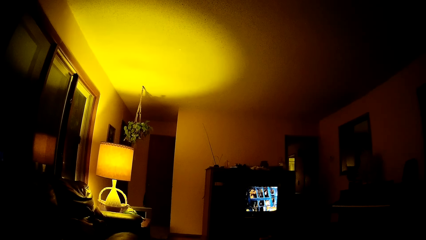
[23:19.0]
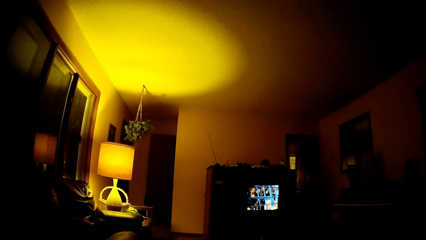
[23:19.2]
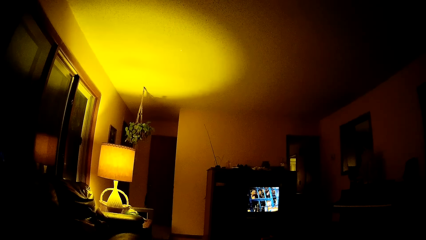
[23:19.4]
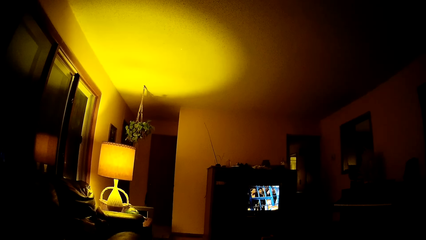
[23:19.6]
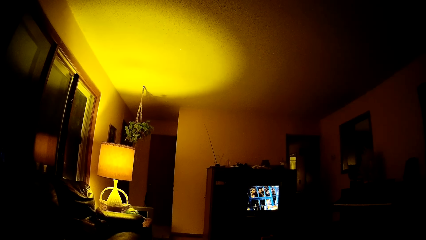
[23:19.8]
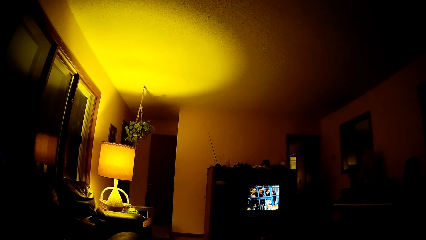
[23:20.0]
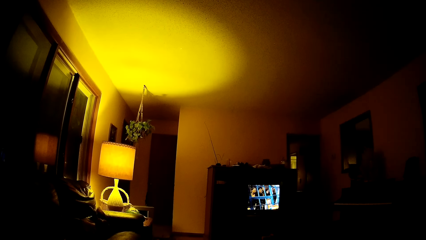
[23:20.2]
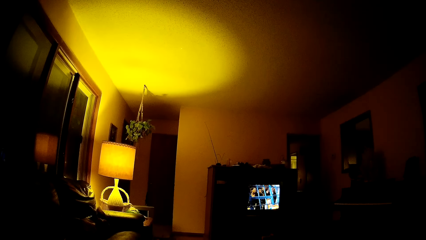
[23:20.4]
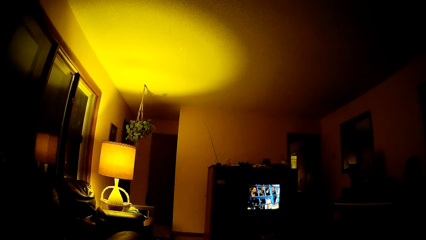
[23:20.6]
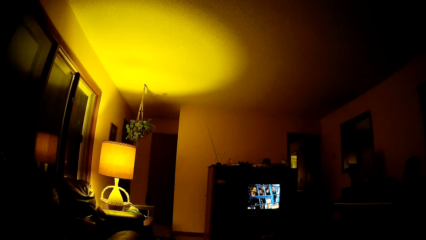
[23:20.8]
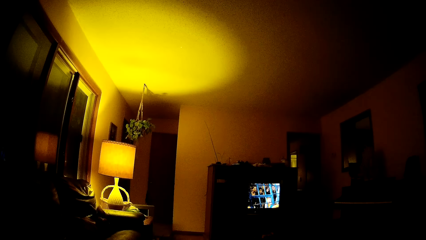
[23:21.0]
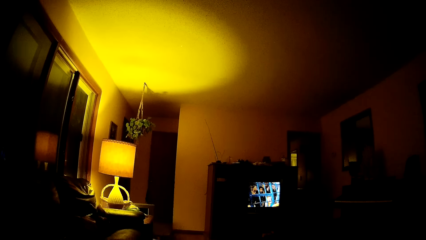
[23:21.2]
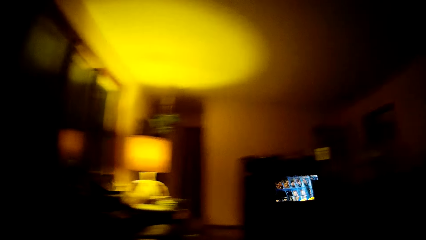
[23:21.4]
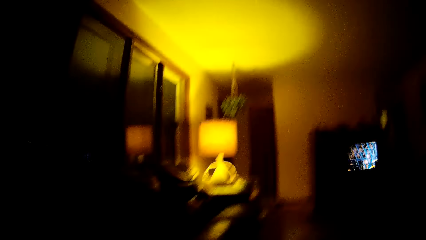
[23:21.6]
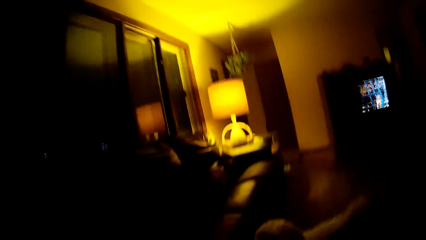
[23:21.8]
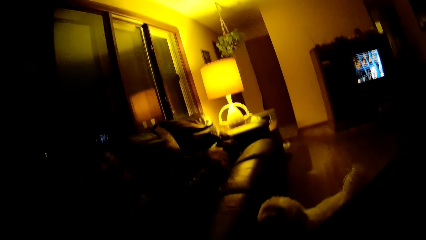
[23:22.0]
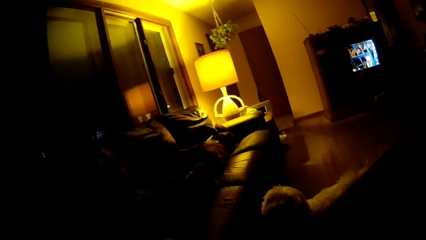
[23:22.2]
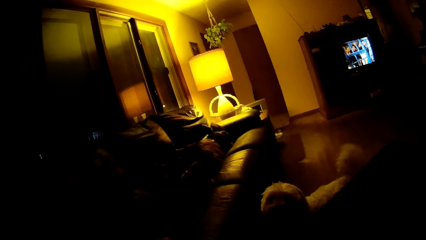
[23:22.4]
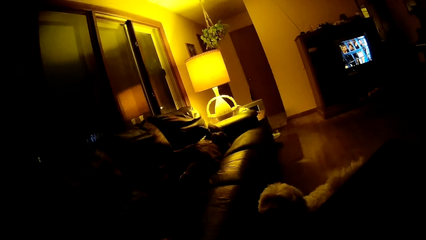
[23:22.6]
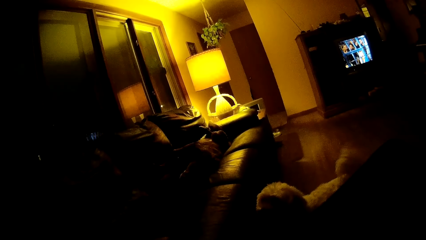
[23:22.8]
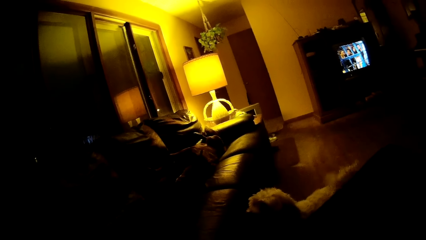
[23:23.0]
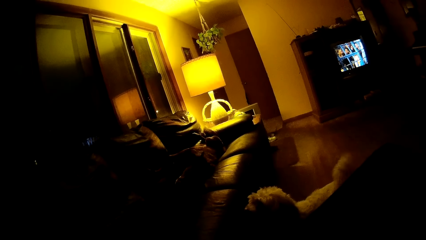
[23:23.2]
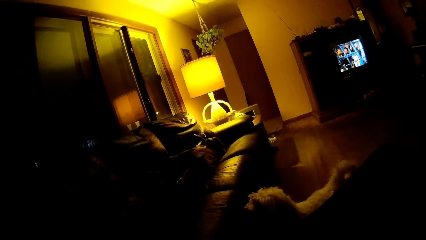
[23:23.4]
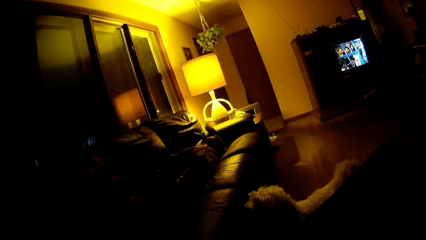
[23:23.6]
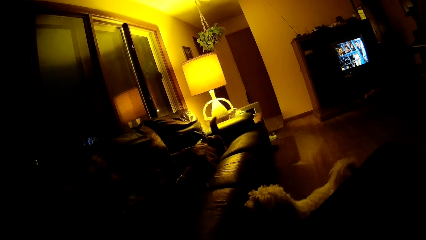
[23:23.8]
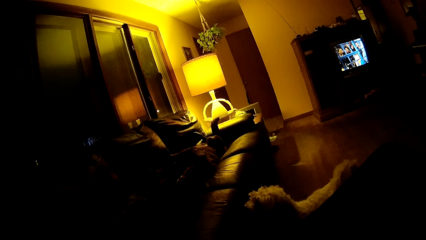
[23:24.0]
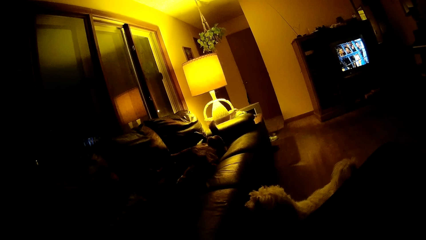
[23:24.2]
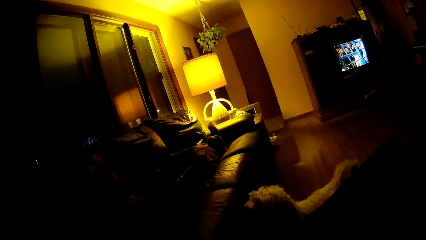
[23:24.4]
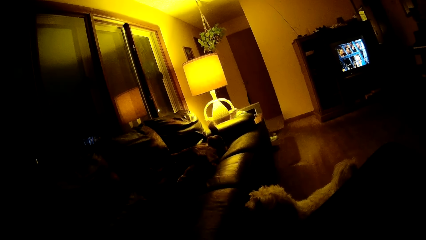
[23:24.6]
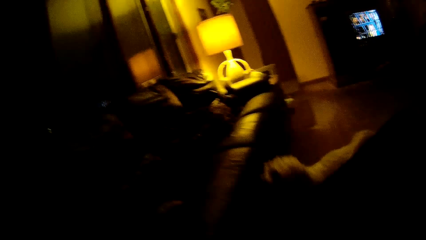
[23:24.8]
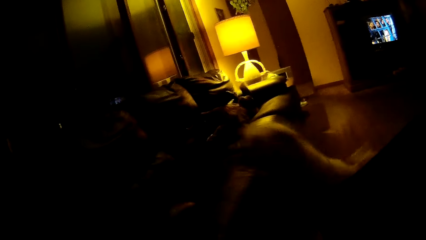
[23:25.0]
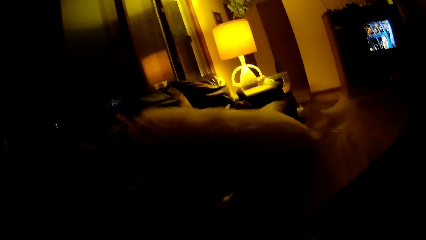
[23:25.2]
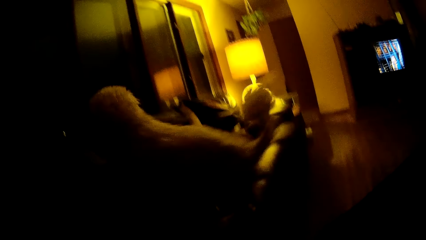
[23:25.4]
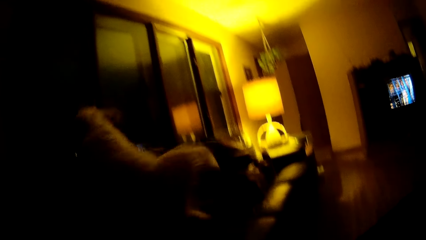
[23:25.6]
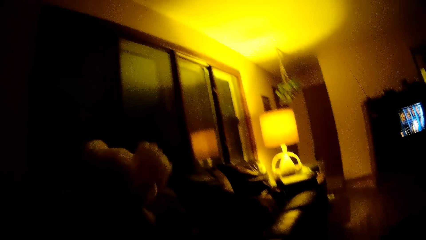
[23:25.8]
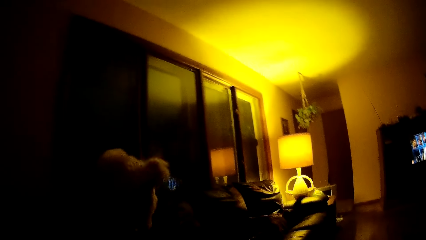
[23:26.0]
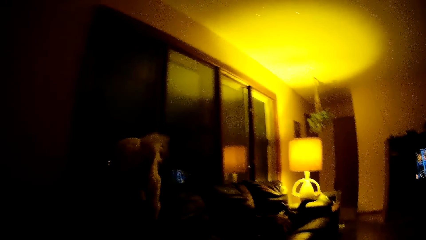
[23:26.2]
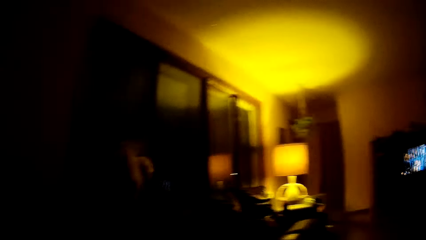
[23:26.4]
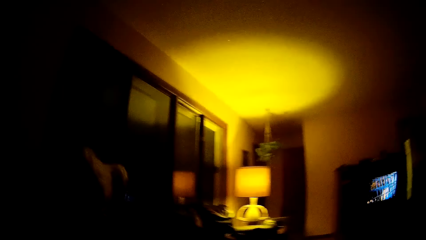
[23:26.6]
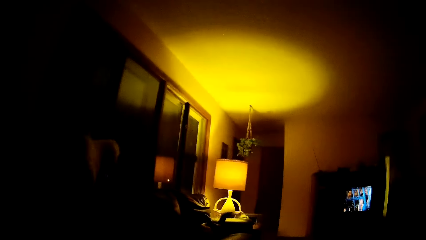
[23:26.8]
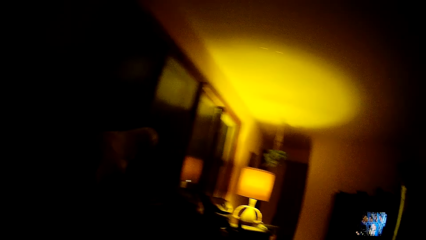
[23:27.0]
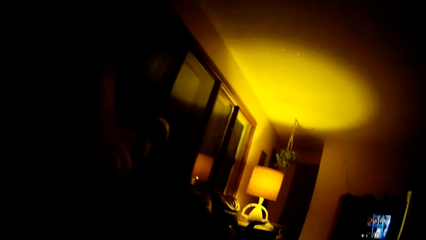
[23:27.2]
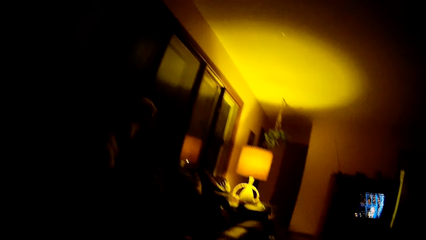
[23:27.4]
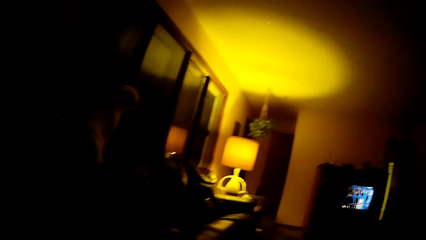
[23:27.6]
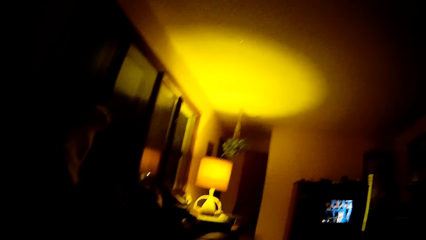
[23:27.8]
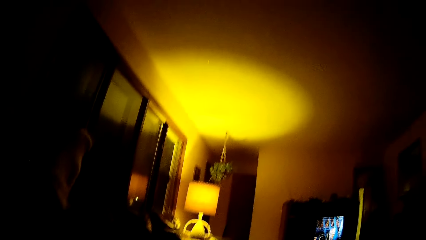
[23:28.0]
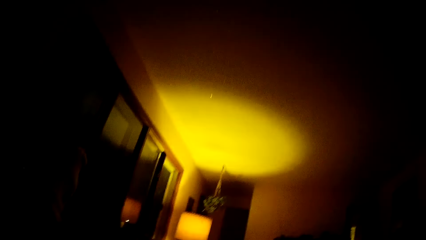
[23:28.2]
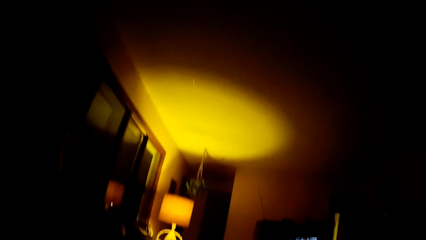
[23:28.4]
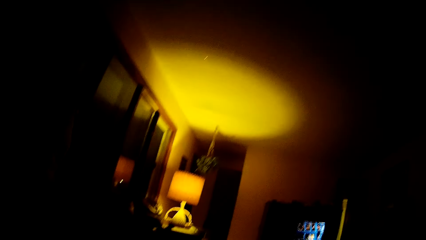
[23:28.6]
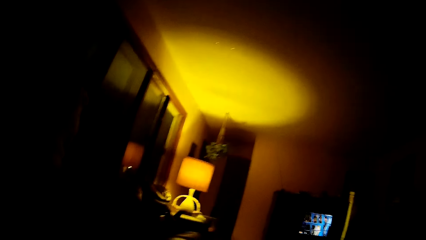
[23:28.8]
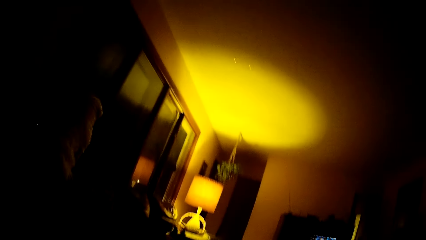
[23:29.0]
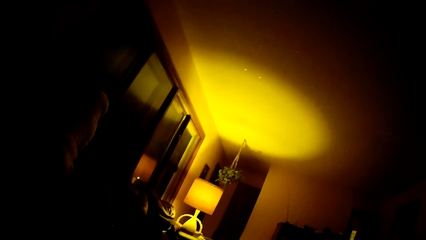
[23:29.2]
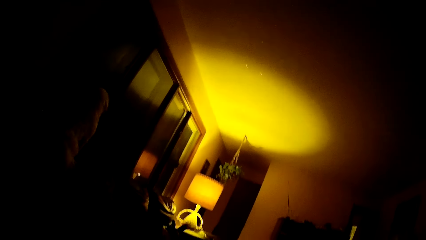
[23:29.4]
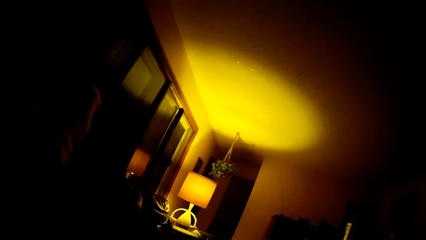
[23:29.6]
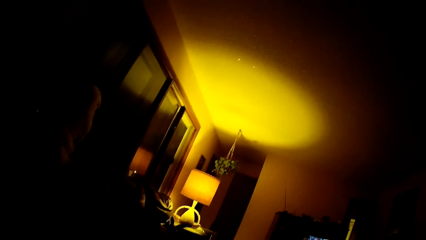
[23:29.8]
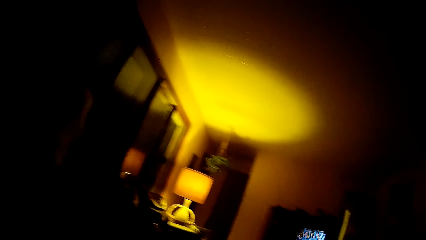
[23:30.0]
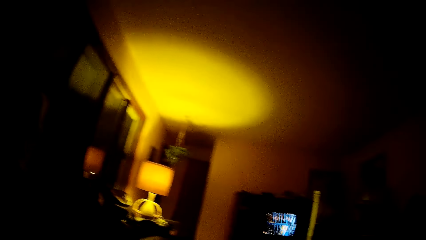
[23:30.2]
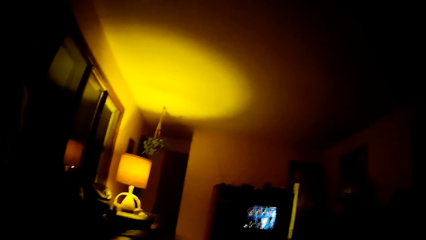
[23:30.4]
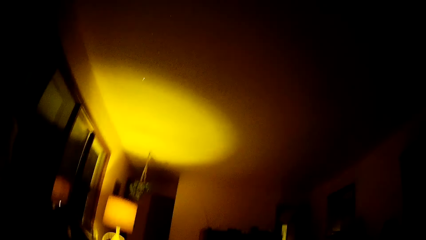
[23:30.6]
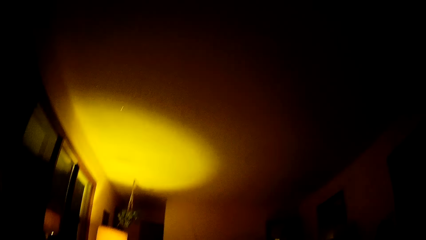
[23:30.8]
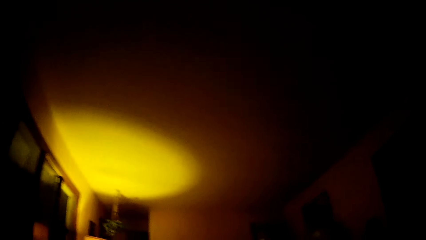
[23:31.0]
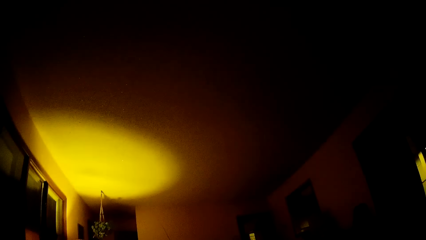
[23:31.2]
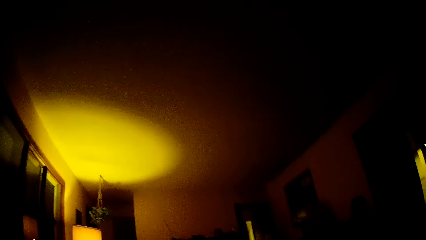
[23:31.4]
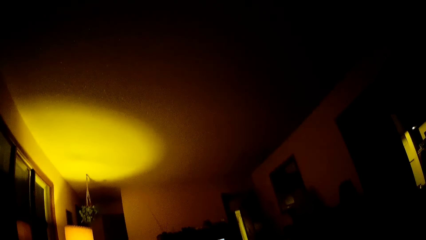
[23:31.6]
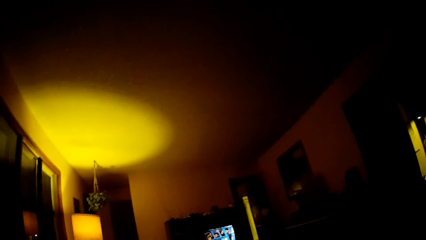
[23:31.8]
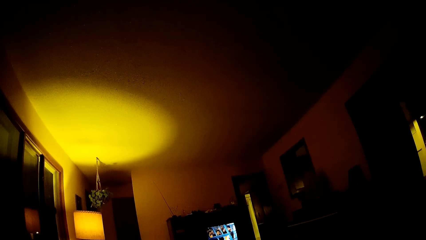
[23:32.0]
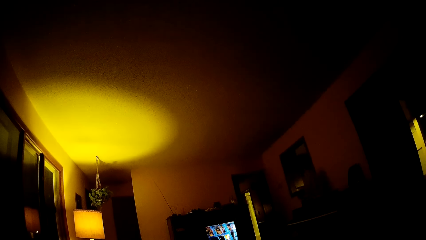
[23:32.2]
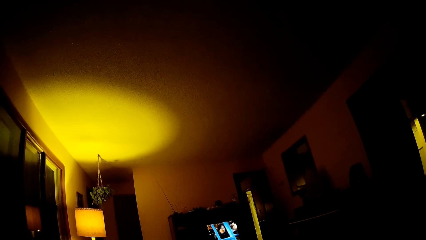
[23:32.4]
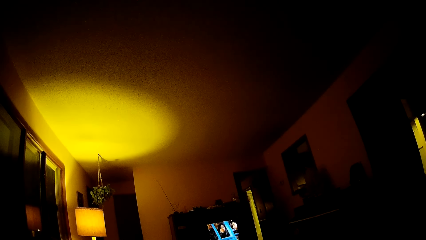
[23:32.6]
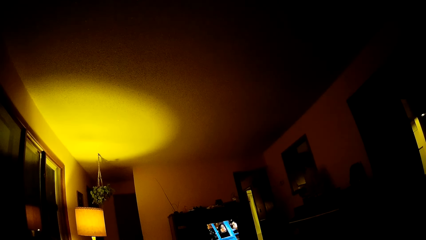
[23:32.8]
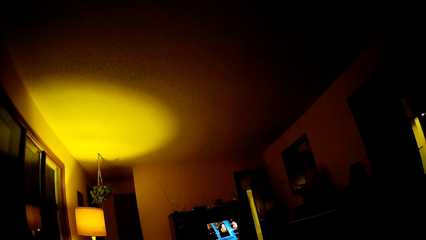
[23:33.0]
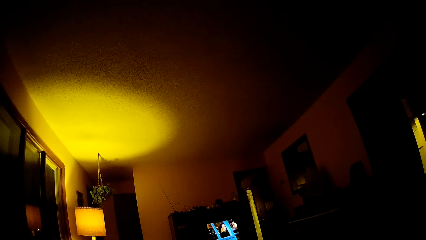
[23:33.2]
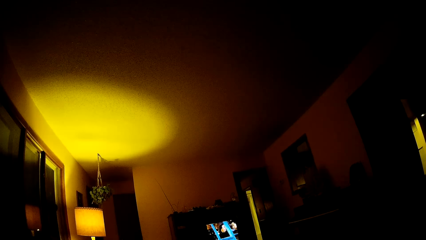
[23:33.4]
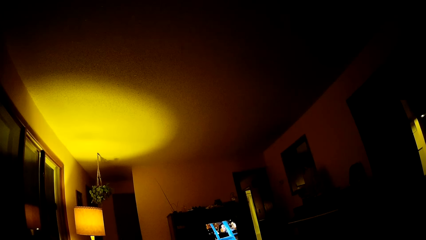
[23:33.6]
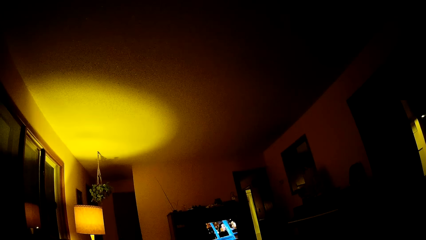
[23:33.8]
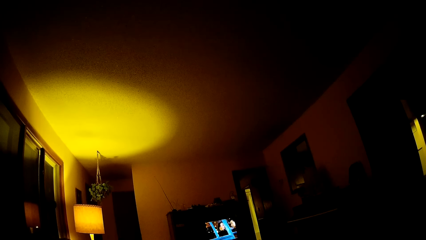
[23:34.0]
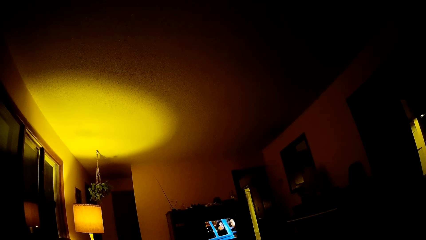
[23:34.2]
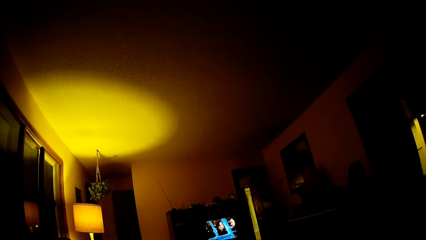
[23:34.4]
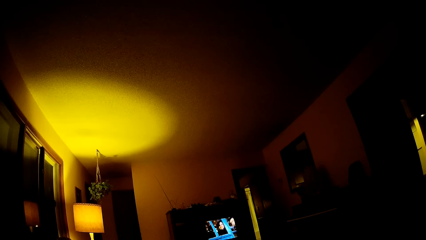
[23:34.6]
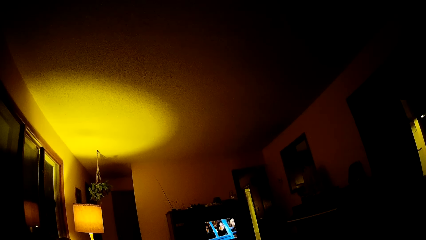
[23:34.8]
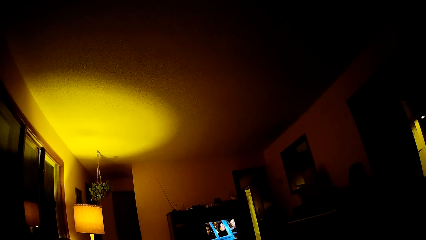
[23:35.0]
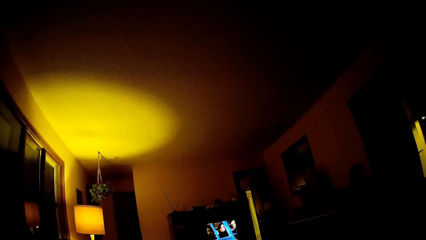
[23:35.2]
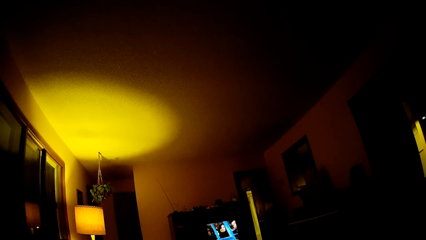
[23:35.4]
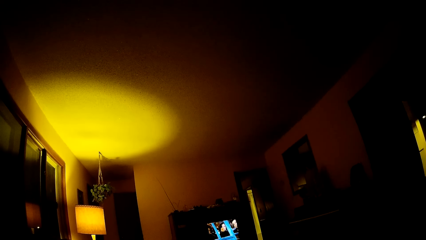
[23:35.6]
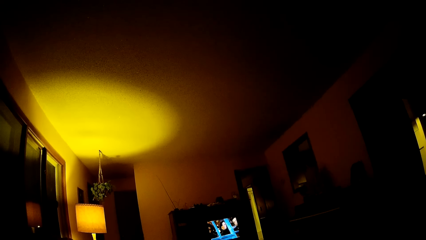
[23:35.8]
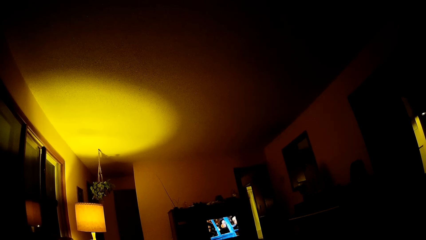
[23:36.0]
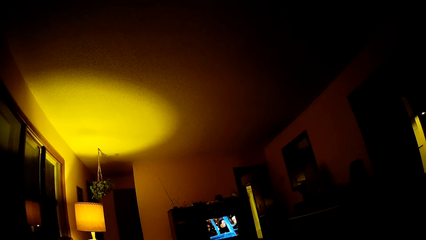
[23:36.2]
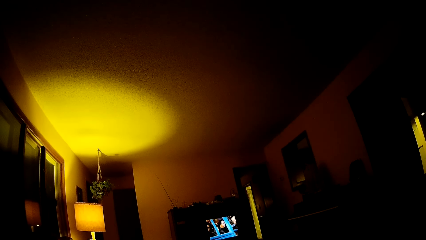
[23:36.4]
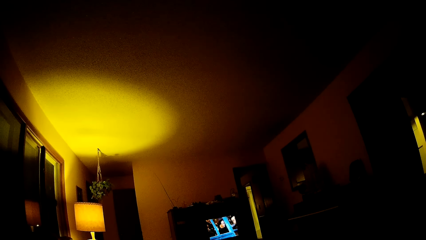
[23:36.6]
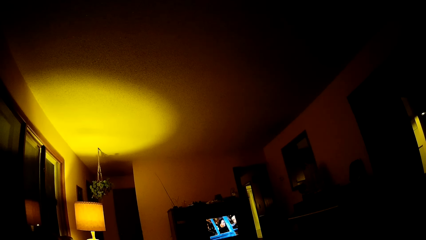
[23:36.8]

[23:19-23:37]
The camera wearer looks around. A dog lies on a couch in the living room. The camera wearer stares at the dog. Another dog wags its tail. The first dog wags its tail on the couch. The other dog jumps on the couch in the living room. The camera wearer adjusts a camera on his face with his left hand. He watches television.
